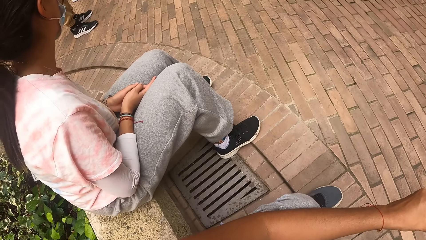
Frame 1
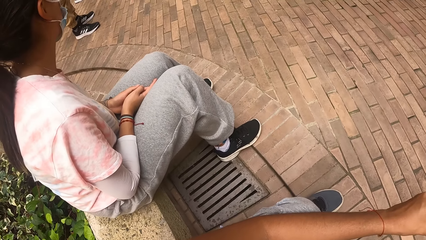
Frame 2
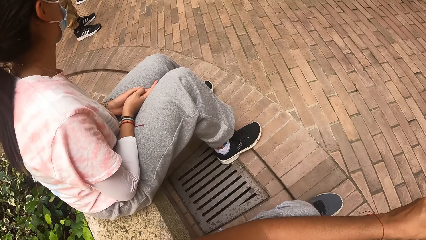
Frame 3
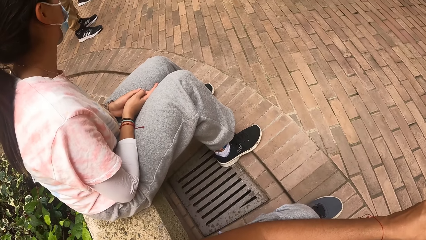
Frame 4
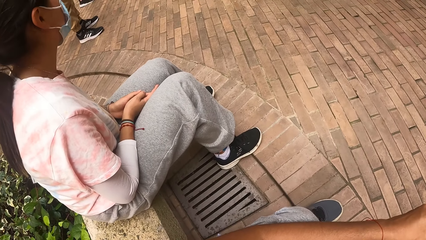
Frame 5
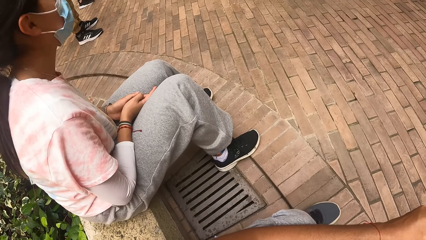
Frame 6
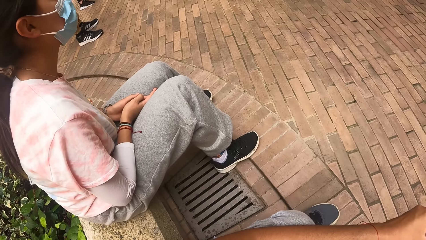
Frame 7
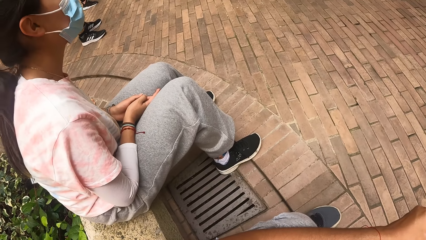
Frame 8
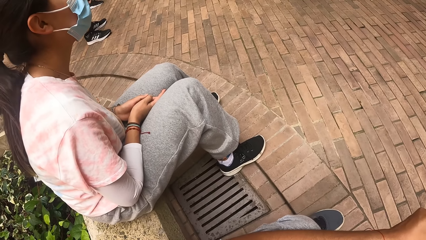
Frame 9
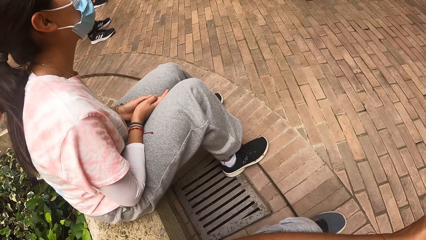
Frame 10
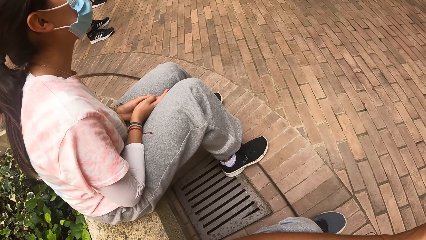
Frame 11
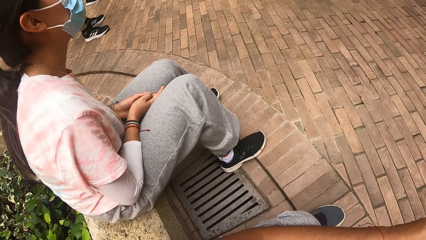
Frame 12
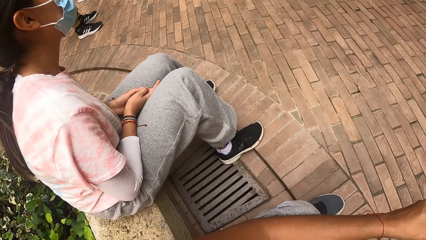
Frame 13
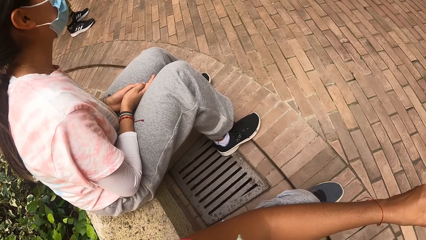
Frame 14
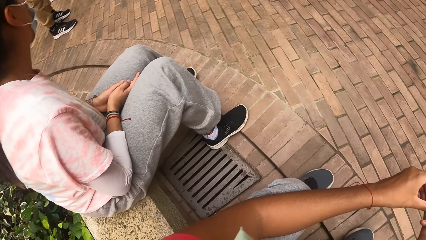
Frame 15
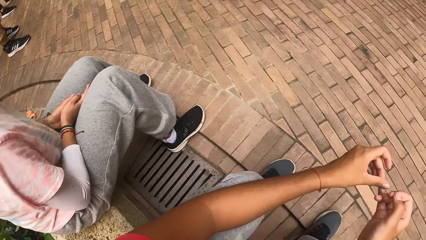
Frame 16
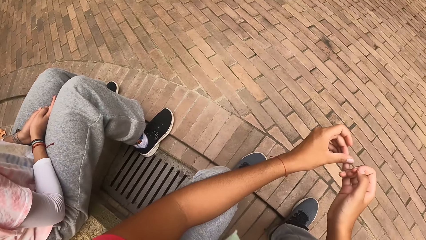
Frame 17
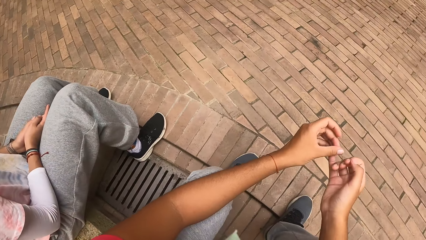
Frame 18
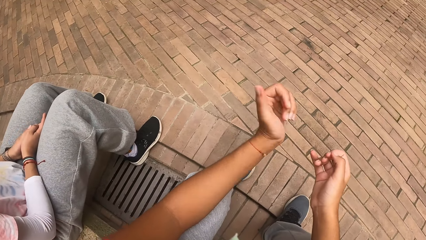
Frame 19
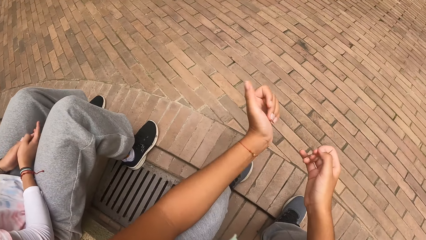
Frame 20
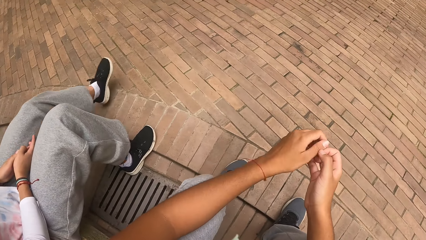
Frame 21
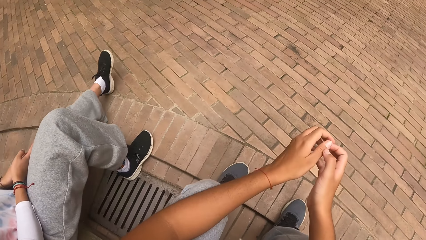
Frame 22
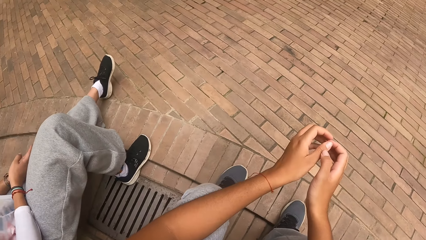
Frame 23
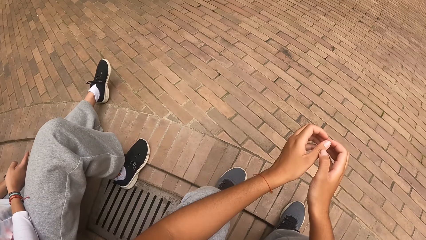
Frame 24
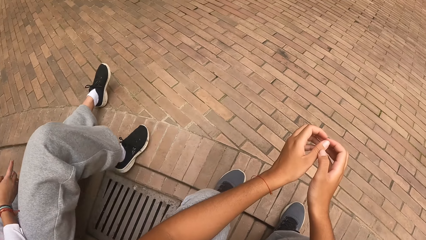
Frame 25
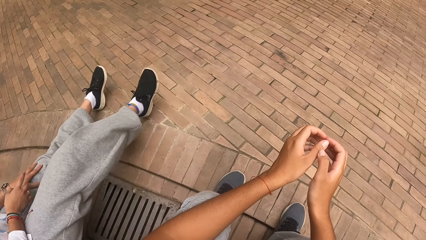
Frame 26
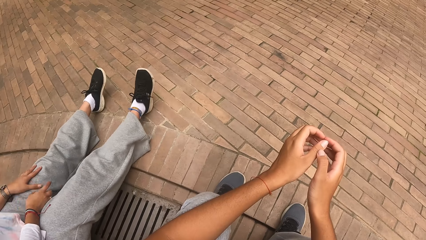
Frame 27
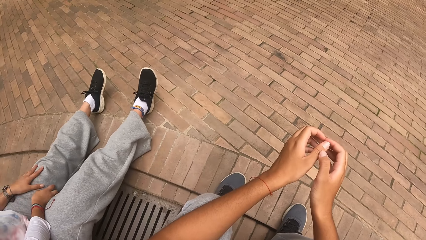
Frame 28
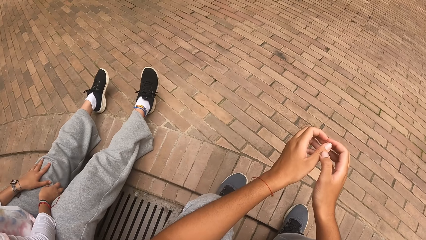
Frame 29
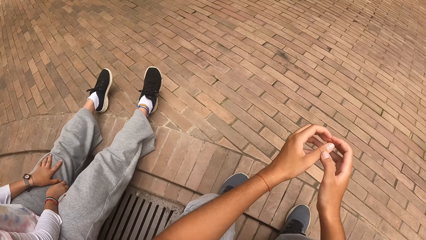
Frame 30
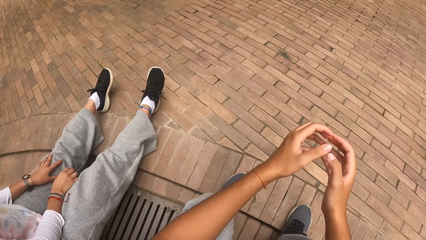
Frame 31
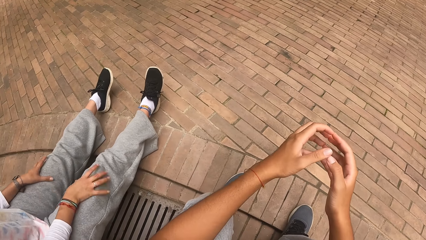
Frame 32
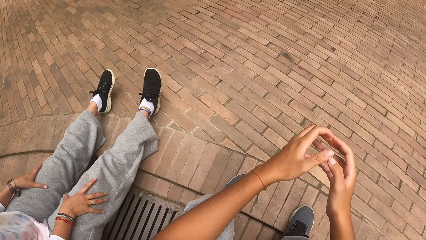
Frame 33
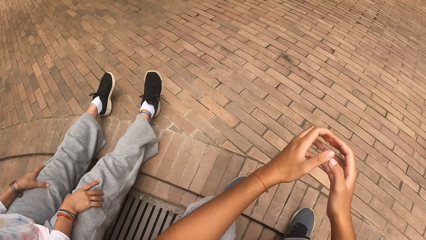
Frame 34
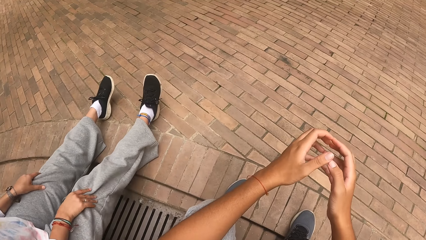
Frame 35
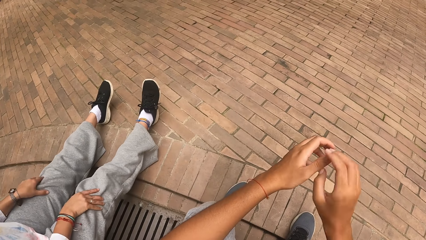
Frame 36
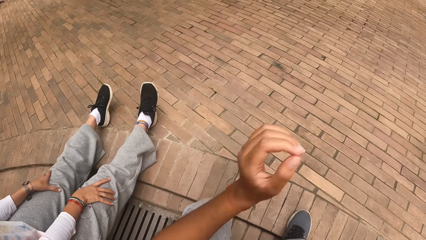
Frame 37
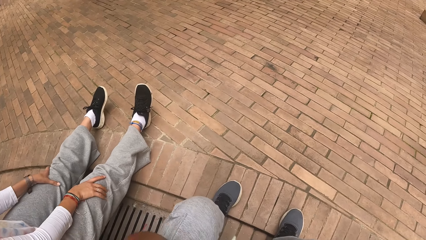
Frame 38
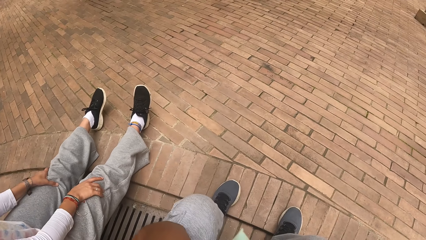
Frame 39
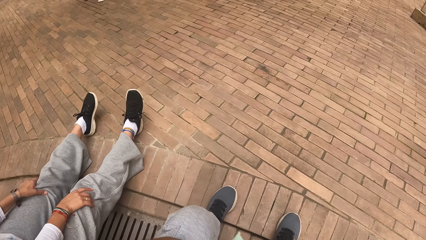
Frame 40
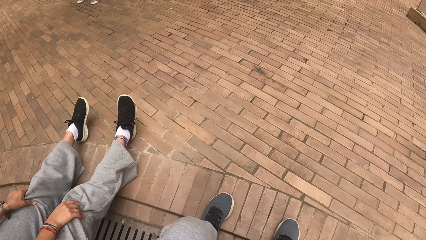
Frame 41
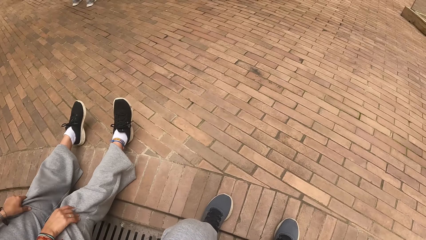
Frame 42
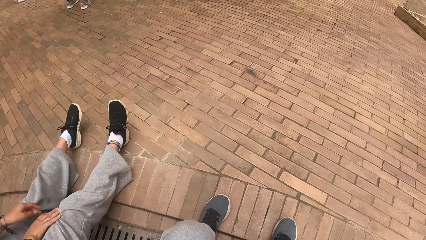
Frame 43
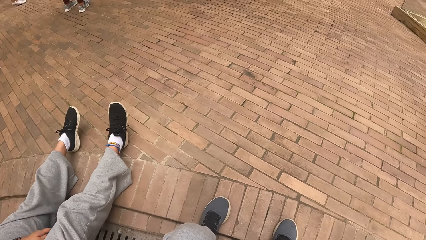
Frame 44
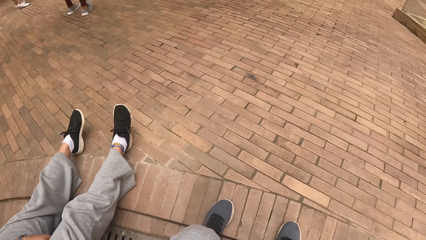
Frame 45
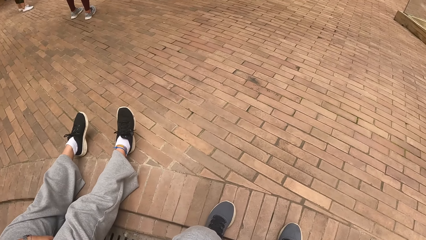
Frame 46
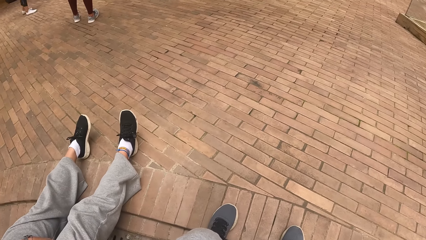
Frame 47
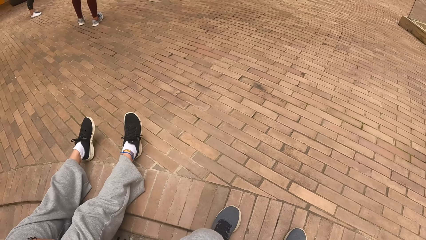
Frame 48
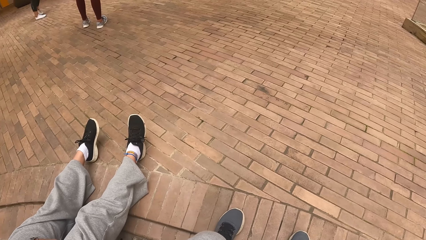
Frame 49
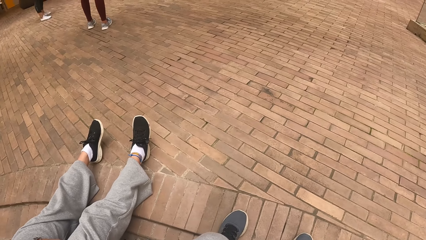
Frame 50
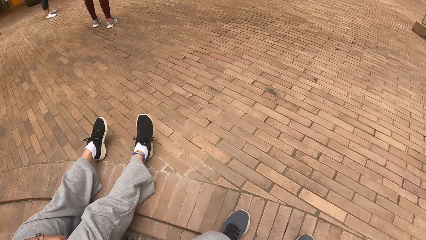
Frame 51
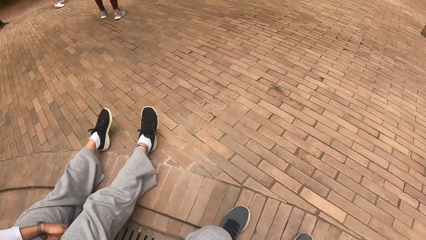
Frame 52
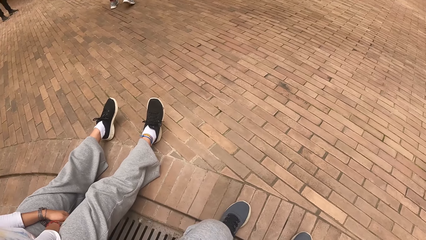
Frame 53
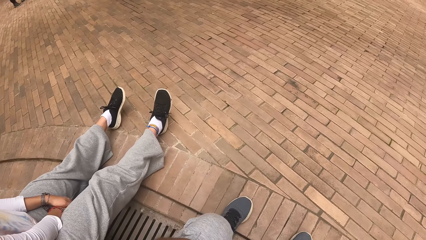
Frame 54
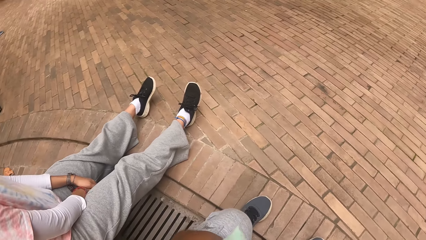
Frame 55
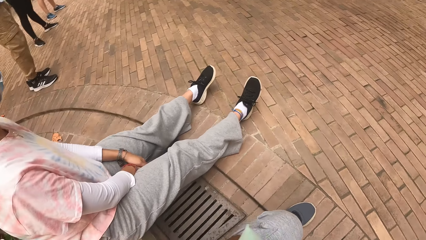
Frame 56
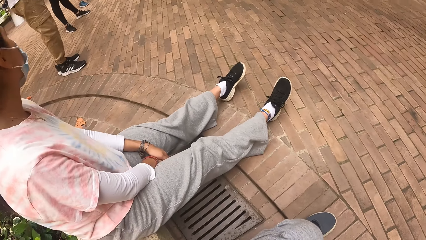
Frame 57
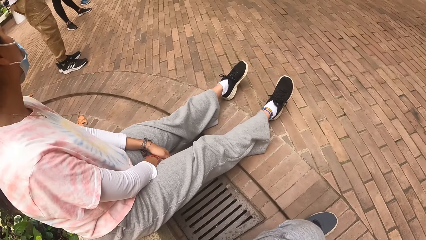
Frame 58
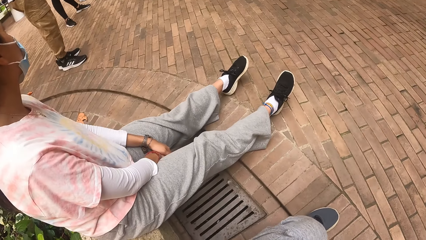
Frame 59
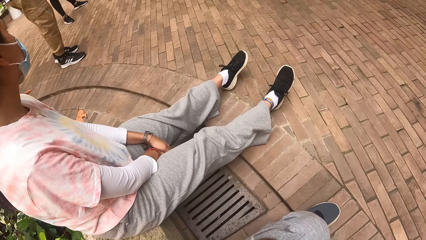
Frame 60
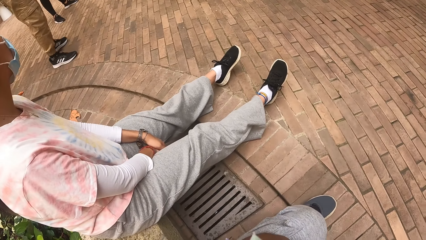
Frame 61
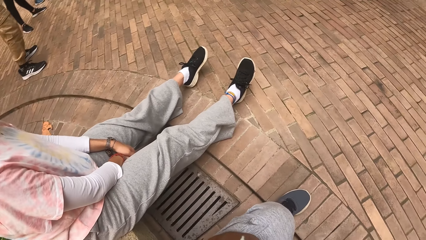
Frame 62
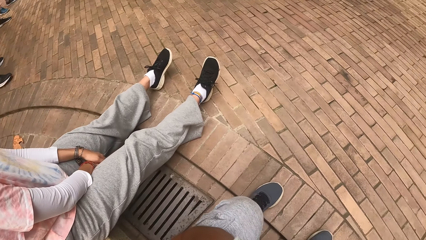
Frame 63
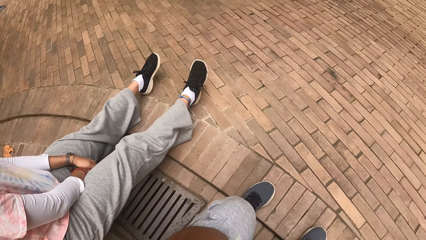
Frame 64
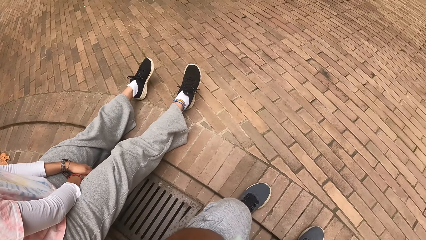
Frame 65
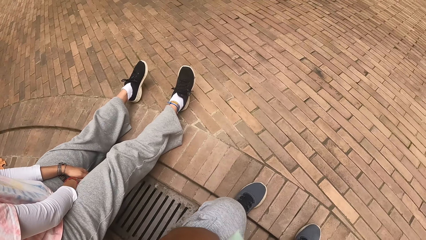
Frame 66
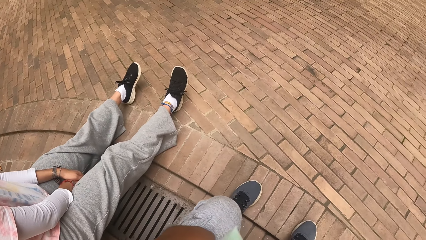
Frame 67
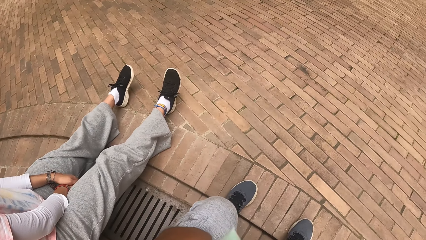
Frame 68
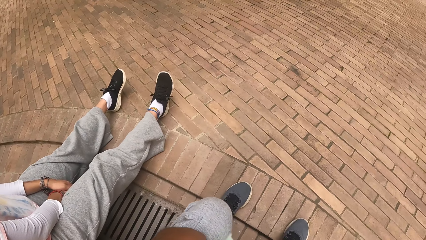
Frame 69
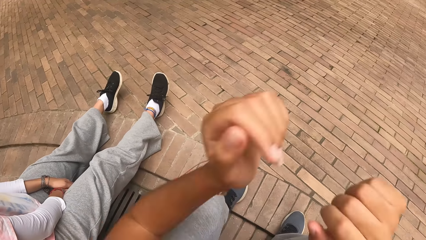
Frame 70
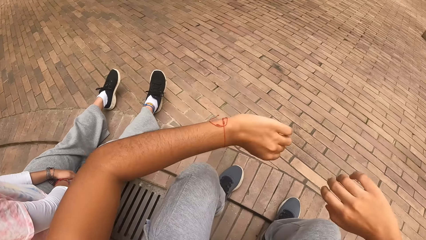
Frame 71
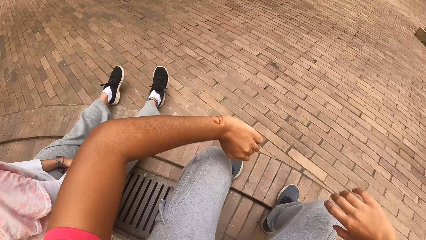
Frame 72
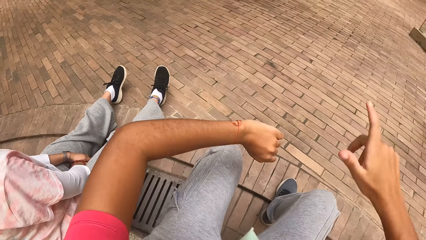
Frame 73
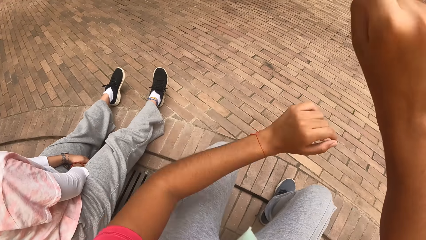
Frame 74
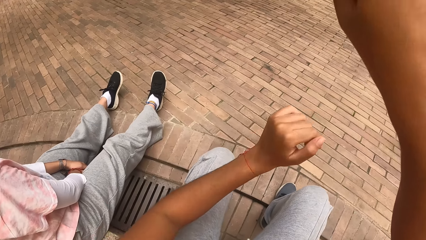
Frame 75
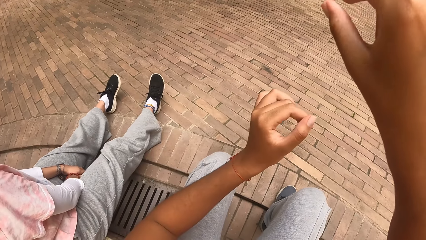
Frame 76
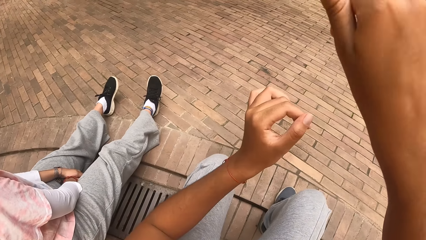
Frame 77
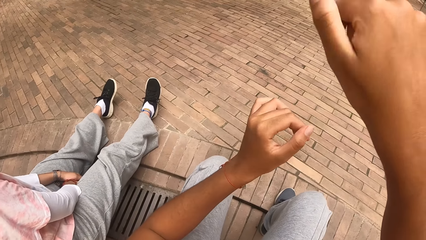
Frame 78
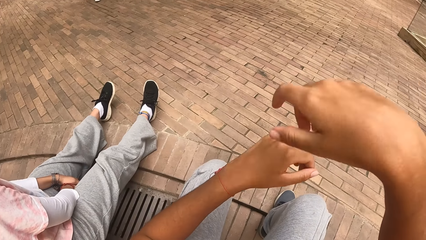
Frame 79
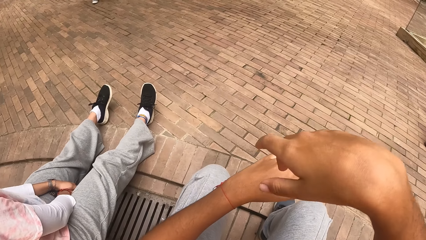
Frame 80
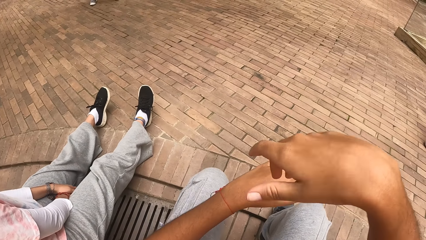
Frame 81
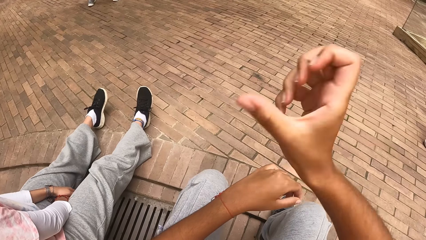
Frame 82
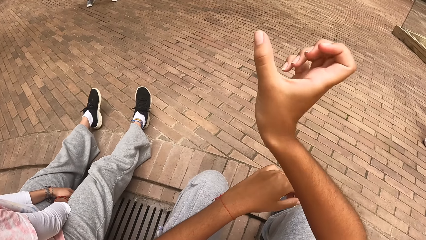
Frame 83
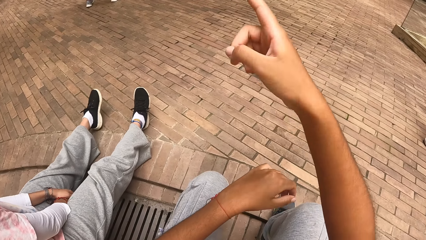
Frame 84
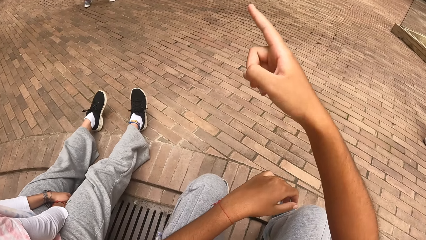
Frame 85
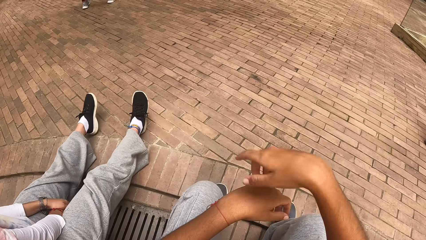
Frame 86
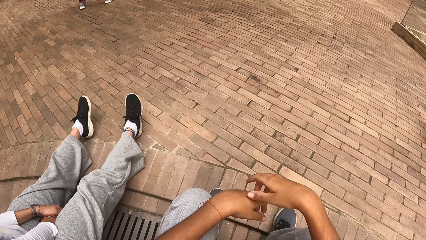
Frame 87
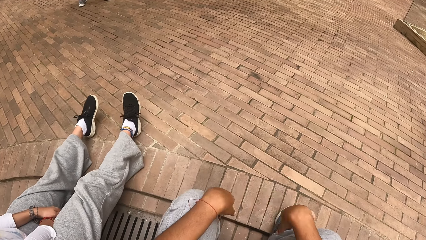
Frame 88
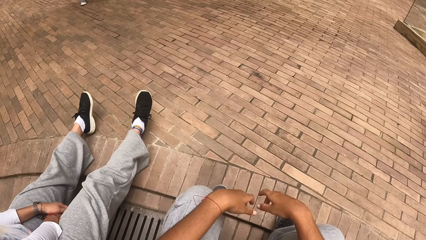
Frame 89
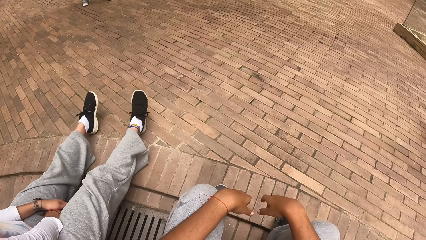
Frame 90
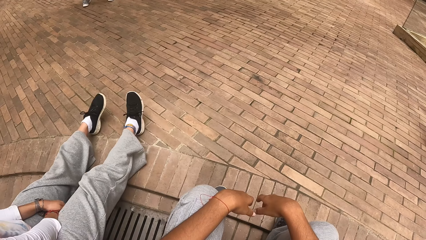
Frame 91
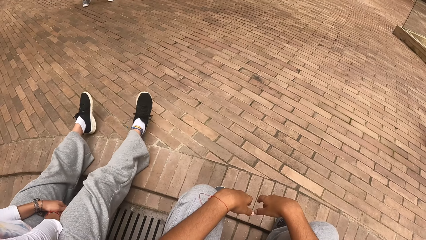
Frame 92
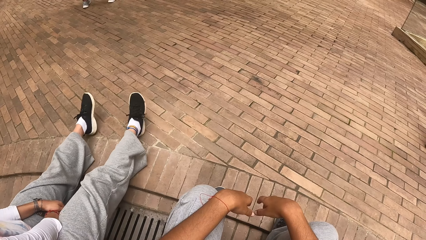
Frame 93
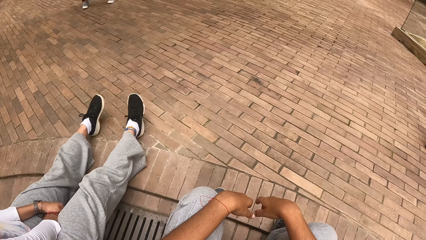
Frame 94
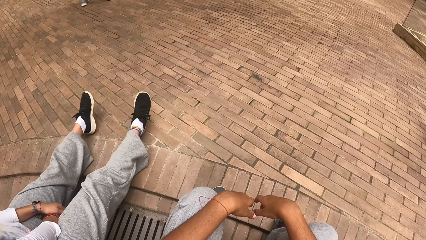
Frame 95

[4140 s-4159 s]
The camera wearer raises a hand up. They look around. They raise a hand up.
